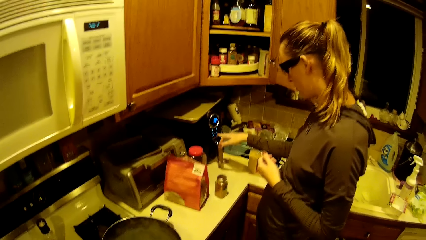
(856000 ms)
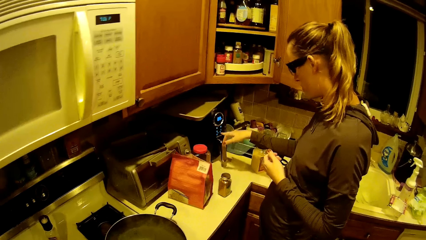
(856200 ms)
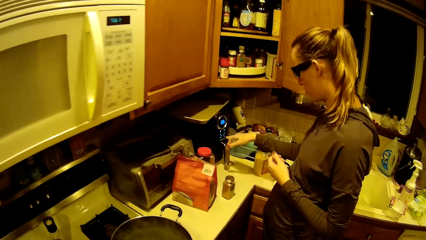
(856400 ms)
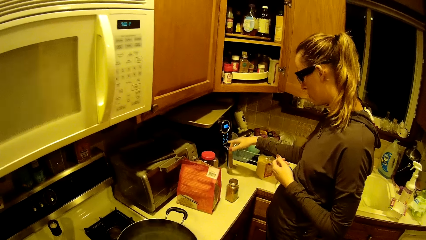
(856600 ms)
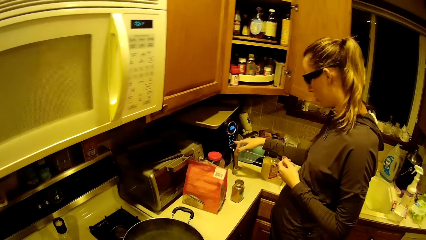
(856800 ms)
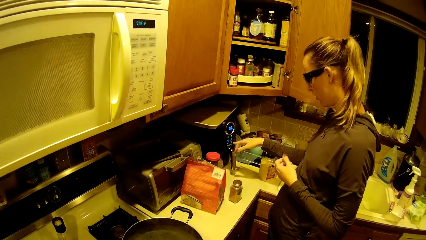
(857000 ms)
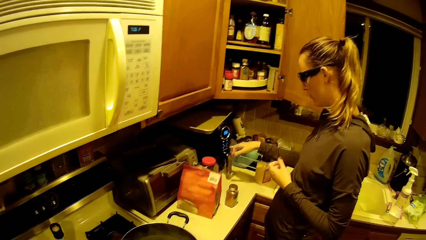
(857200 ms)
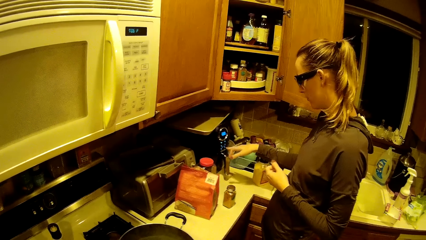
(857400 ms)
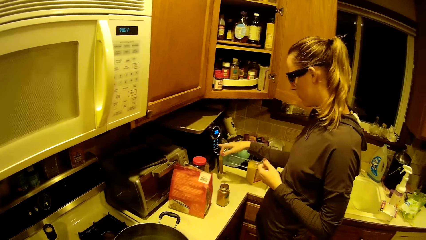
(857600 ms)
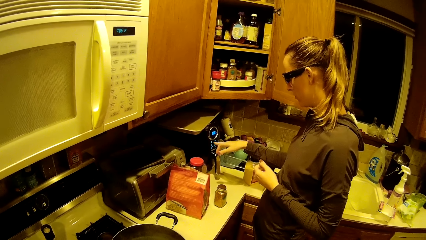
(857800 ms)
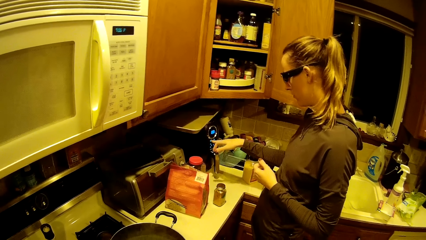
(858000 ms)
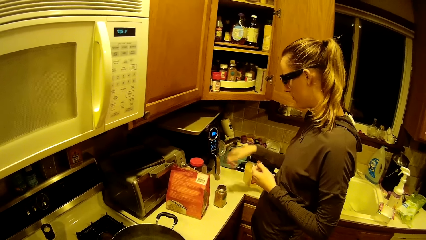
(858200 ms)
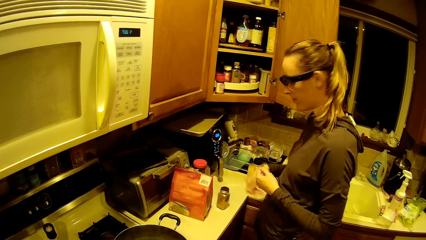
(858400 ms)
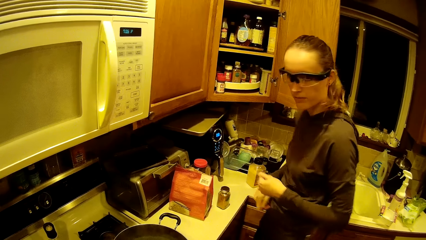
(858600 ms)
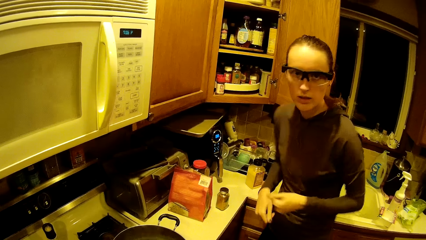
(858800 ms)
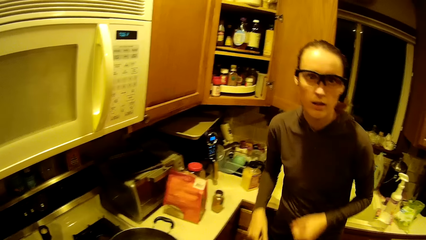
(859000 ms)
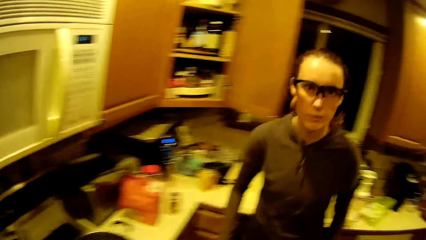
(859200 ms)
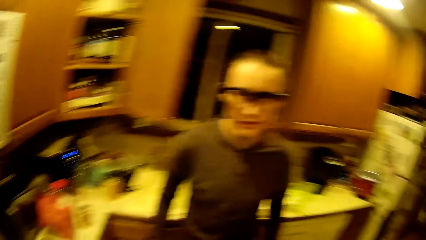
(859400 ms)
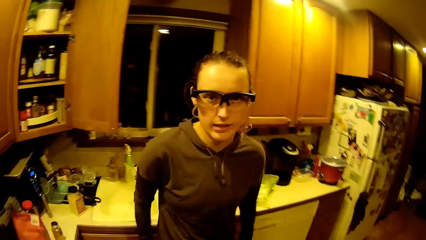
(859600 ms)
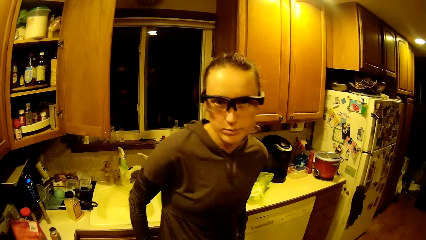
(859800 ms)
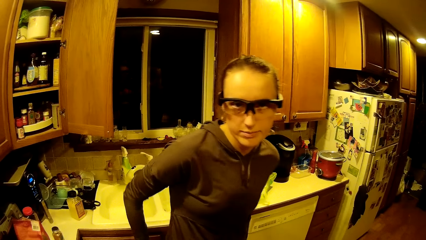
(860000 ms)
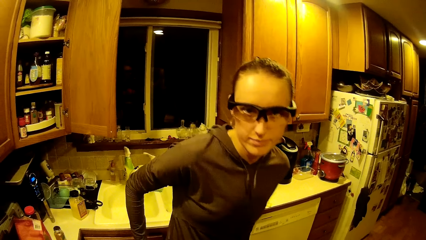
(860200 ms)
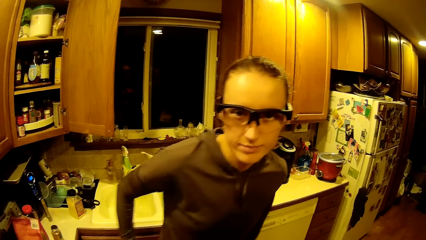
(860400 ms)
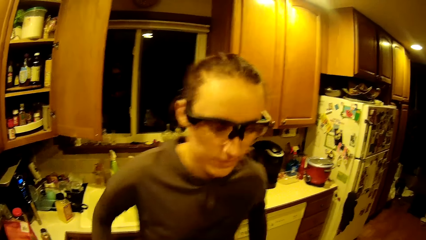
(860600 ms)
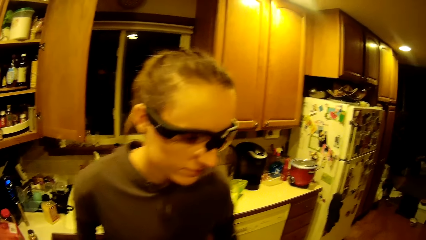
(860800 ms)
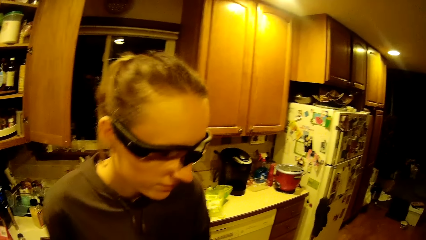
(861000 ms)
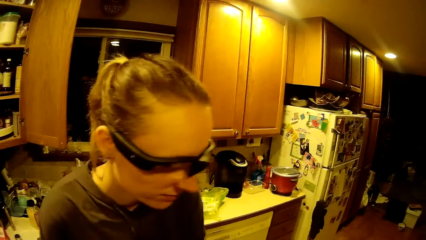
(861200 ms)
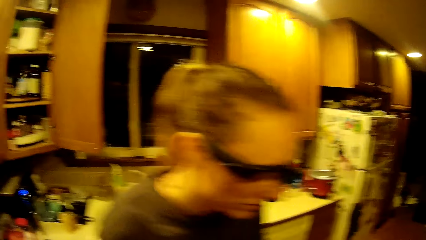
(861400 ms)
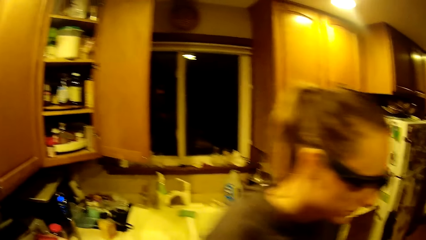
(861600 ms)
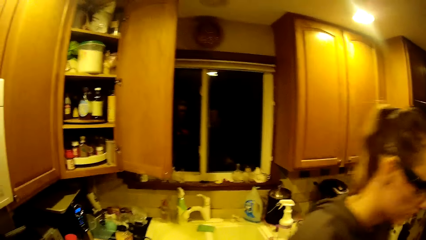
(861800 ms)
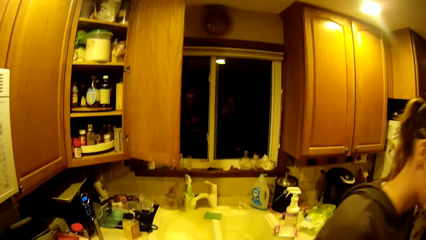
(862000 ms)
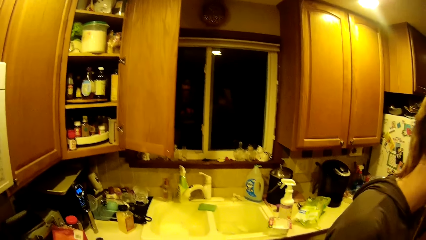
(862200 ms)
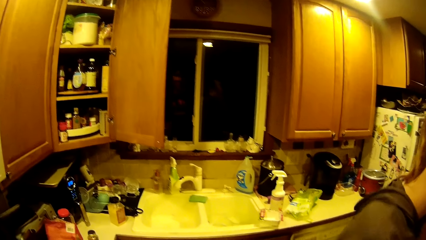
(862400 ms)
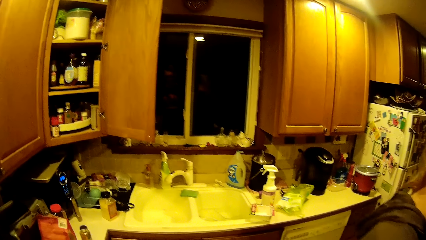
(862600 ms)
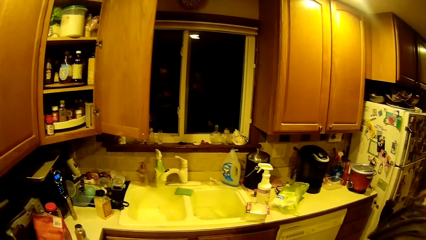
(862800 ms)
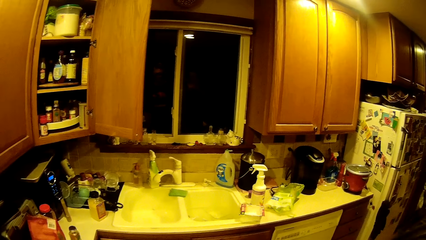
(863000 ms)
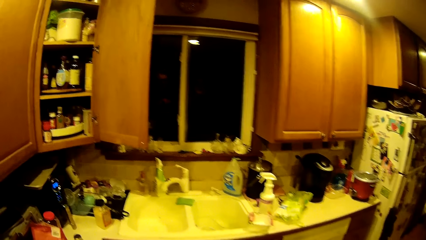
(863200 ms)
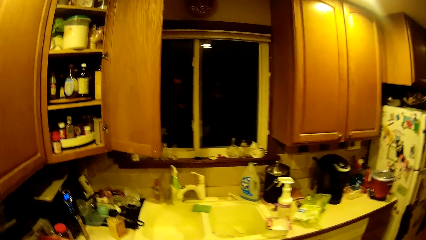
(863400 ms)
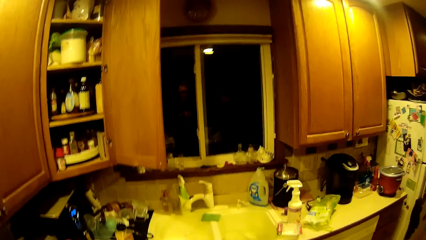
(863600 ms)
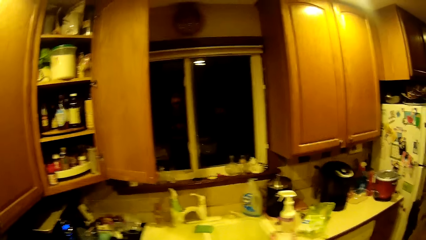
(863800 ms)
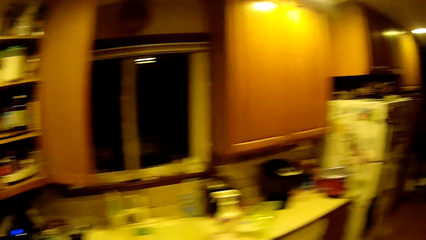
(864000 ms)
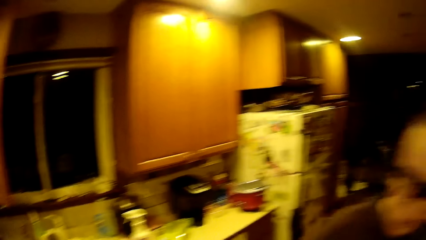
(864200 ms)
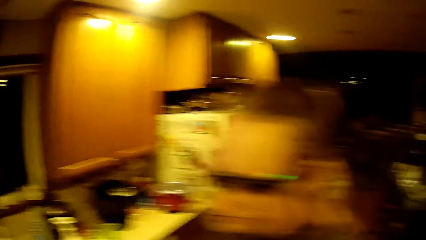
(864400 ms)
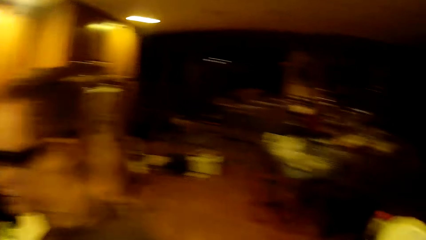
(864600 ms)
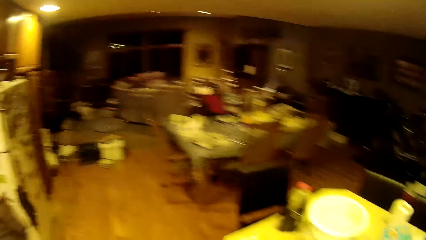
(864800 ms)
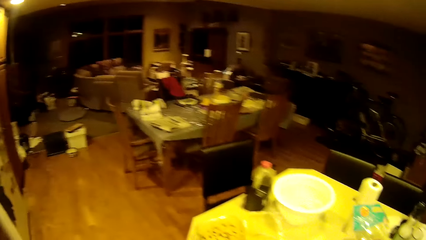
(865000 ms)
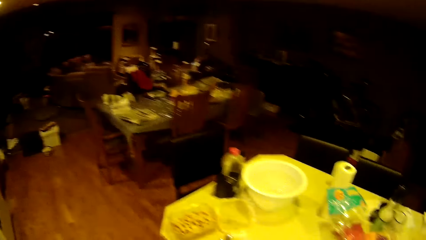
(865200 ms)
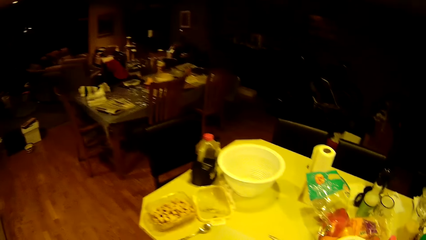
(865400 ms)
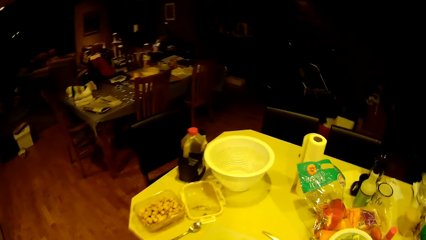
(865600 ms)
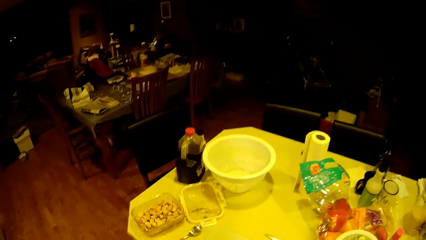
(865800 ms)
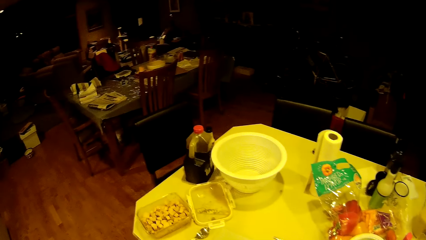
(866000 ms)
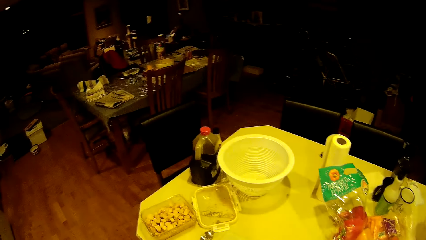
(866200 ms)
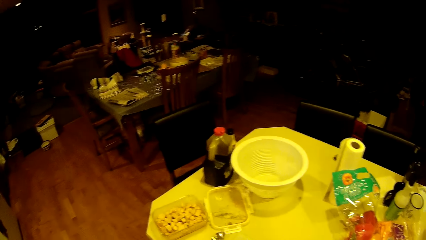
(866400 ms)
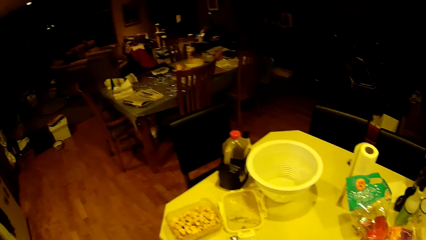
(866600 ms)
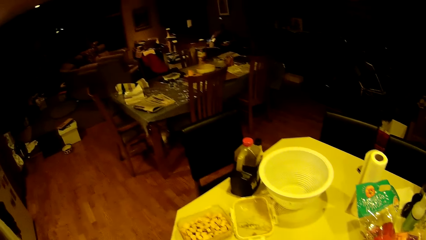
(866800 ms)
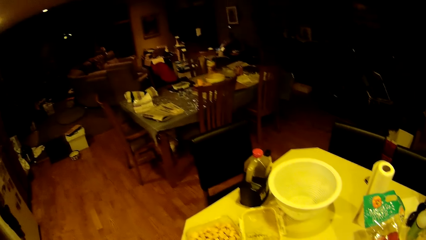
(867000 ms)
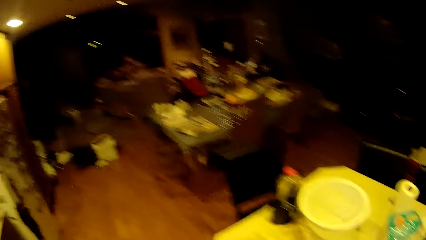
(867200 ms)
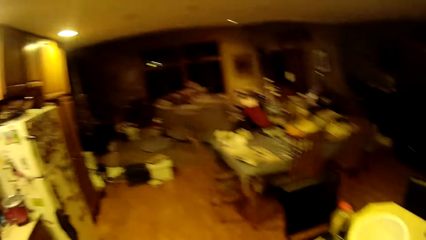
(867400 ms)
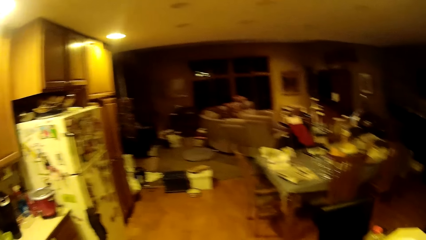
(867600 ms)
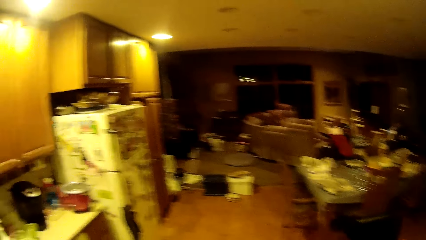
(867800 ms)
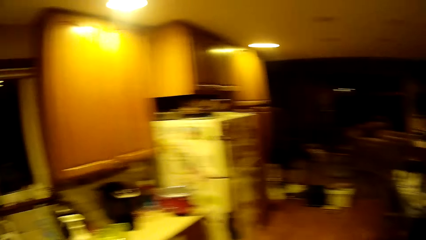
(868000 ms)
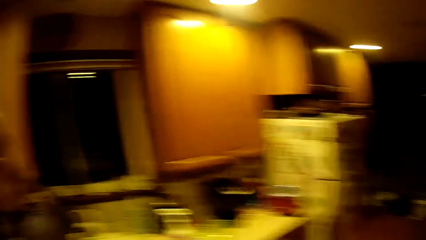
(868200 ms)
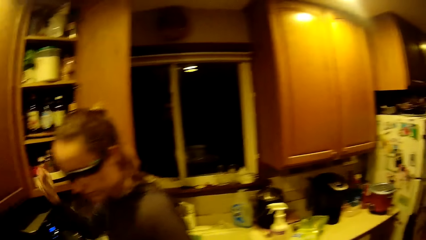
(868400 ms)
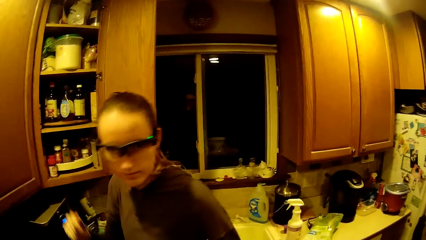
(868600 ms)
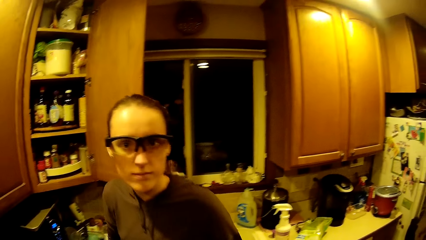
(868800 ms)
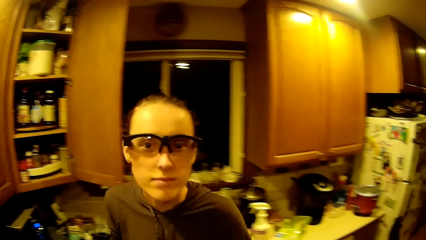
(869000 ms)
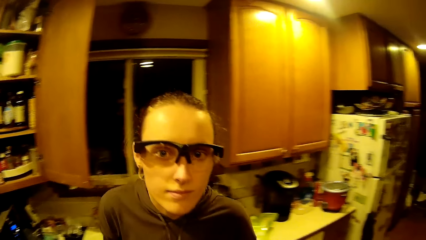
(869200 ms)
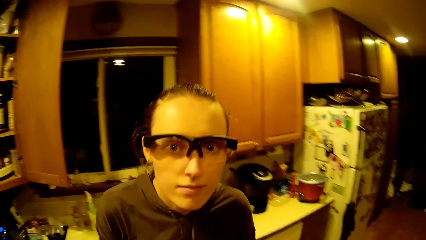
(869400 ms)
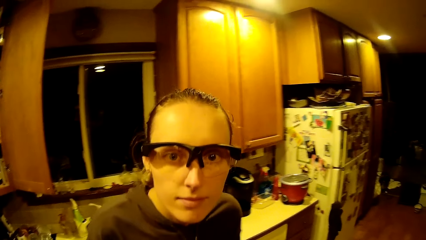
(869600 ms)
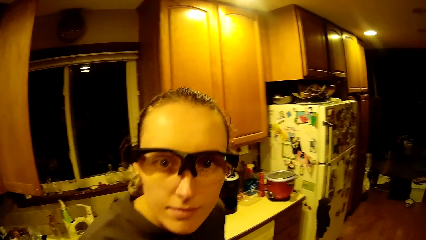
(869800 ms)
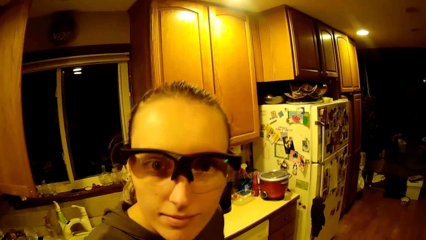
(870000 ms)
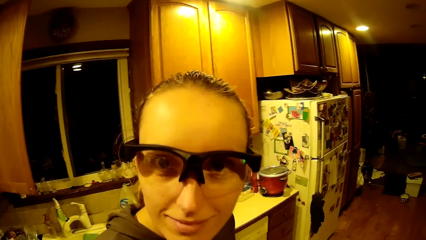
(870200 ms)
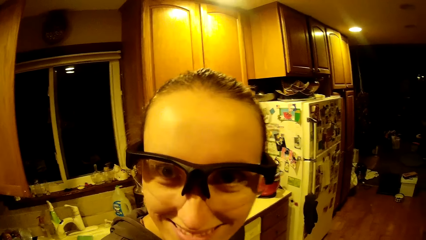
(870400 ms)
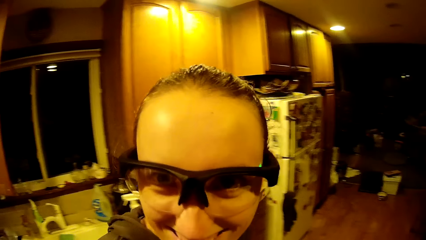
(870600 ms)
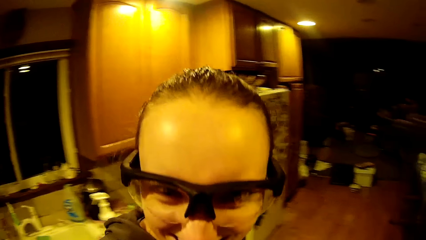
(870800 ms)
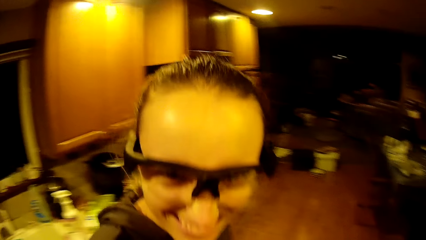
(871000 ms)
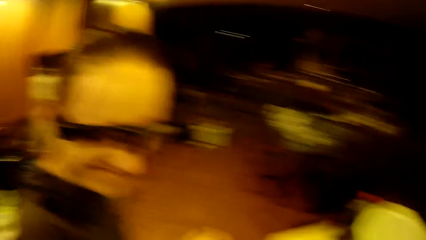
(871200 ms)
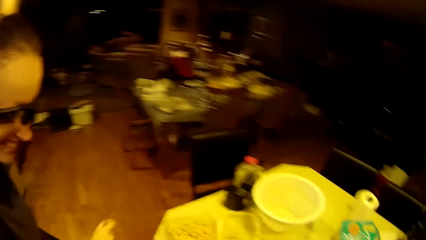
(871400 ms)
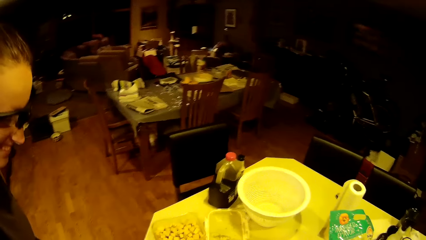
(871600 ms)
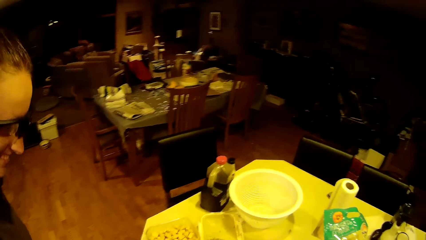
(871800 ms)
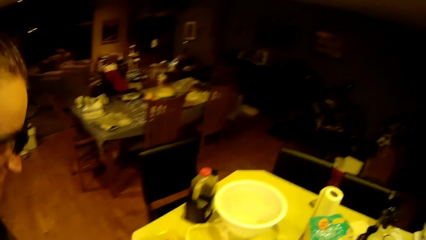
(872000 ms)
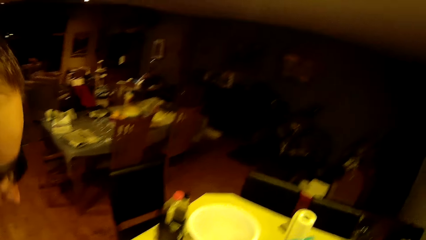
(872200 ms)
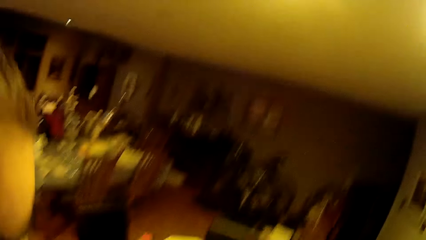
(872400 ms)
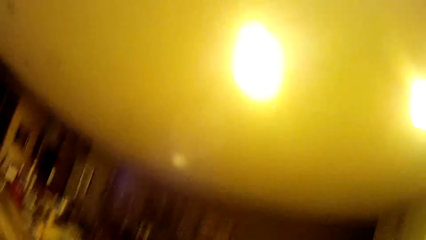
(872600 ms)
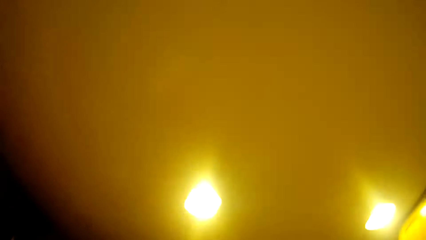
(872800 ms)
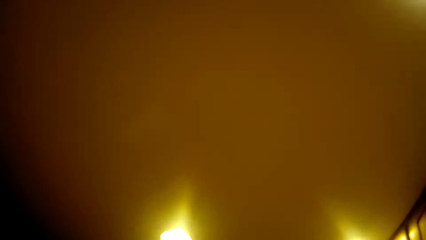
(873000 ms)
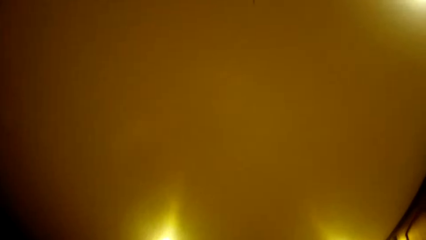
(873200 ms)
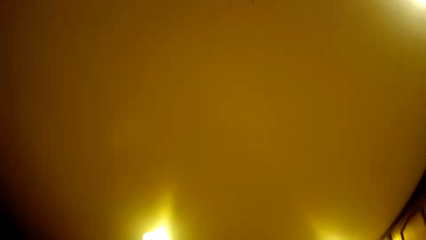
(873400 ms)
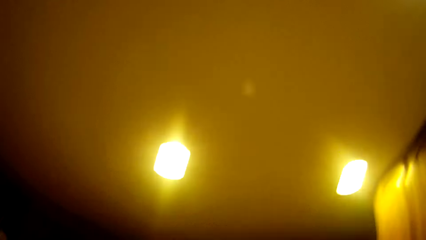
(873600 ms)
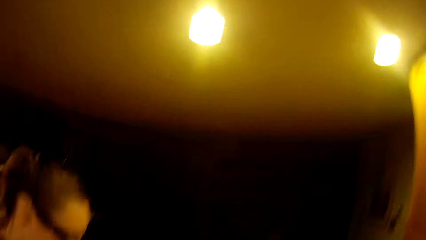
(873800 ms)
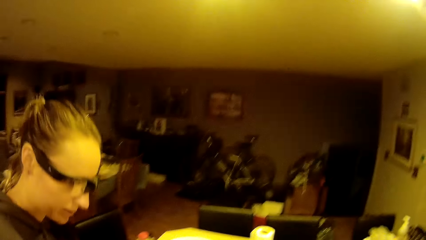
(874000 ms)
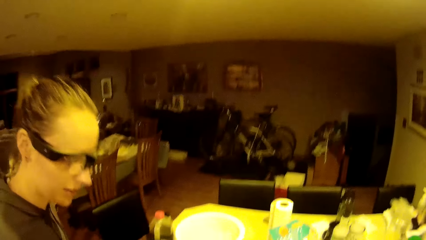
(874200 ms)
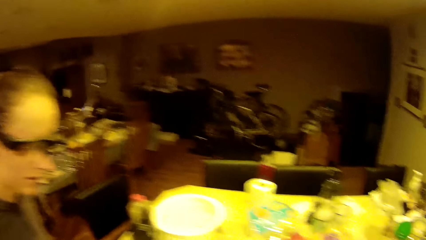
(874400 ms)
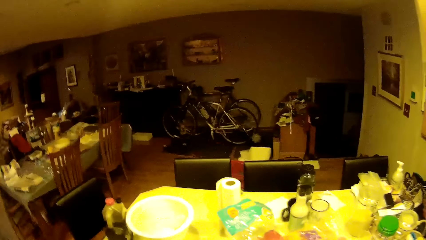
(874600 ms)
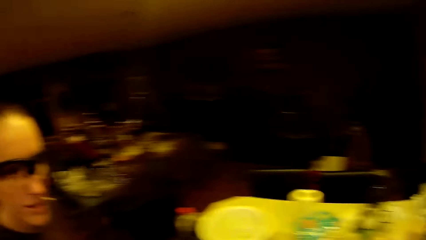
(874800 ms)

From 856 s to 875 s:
The camera wearer walks around the house. They pick an ingredient from the cupboard.
